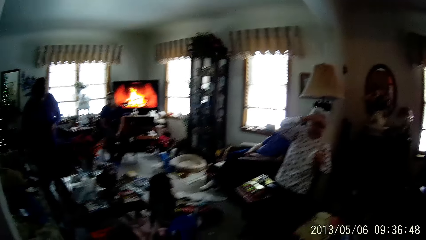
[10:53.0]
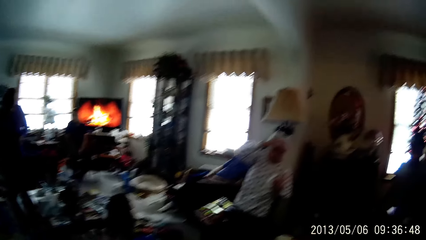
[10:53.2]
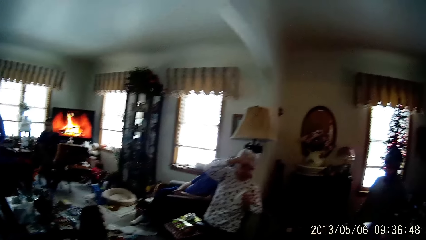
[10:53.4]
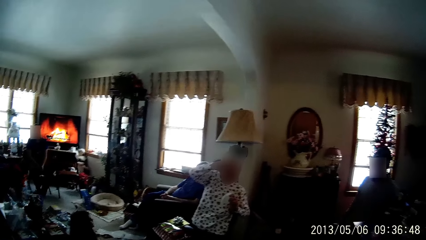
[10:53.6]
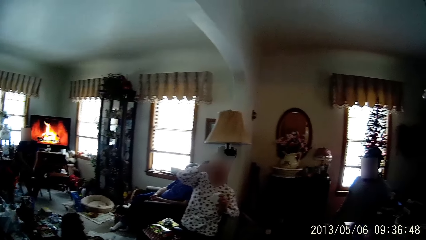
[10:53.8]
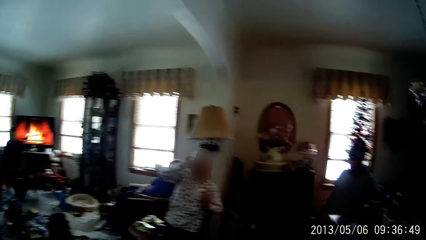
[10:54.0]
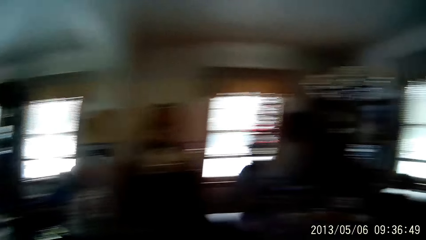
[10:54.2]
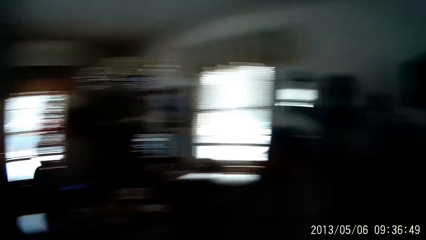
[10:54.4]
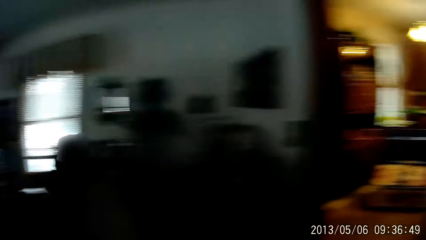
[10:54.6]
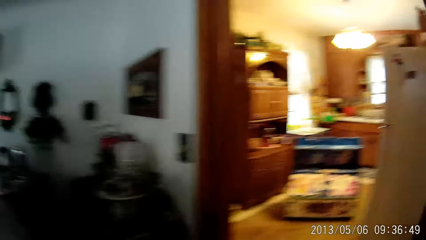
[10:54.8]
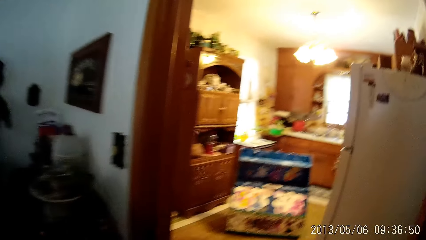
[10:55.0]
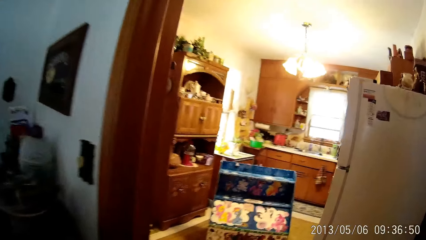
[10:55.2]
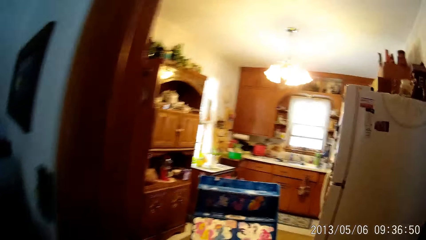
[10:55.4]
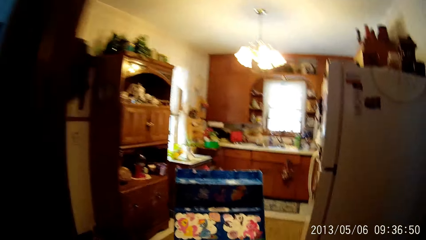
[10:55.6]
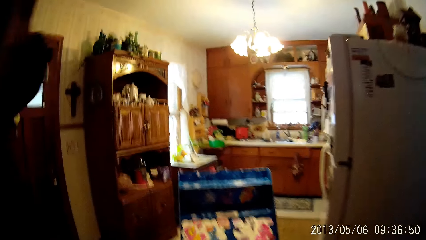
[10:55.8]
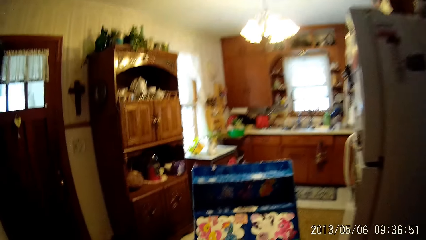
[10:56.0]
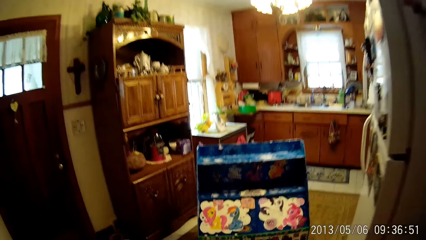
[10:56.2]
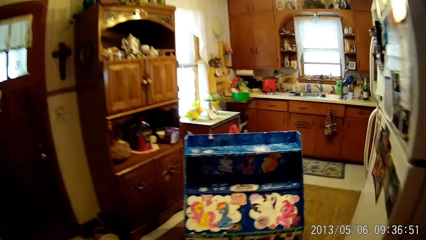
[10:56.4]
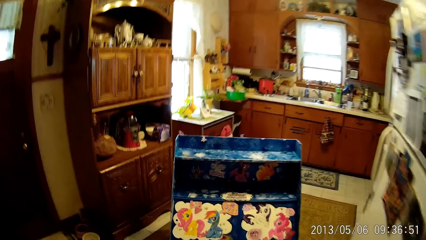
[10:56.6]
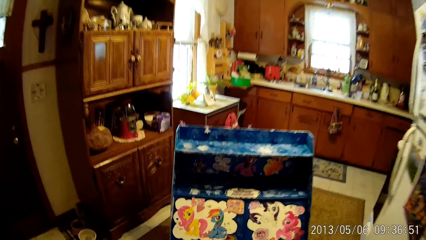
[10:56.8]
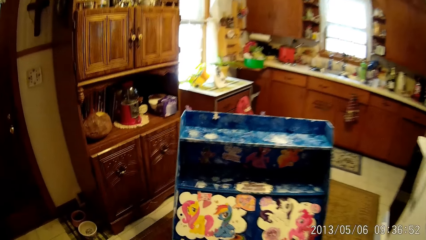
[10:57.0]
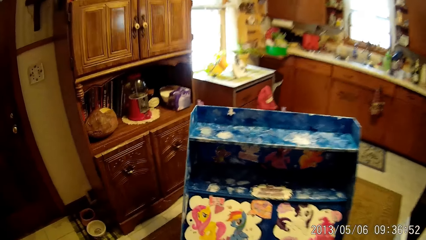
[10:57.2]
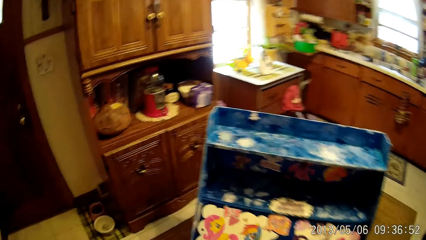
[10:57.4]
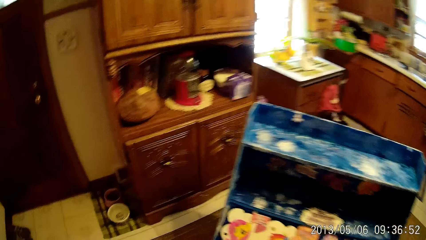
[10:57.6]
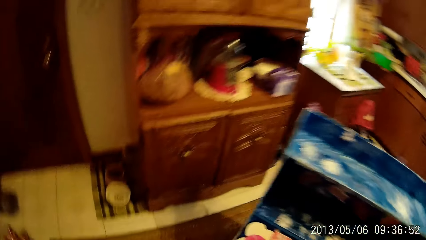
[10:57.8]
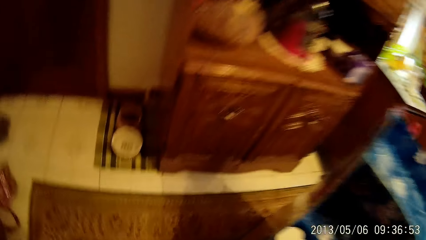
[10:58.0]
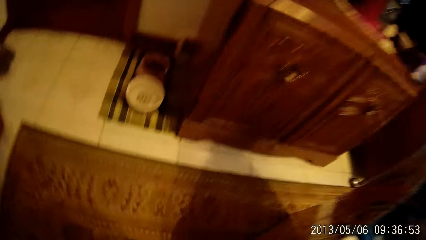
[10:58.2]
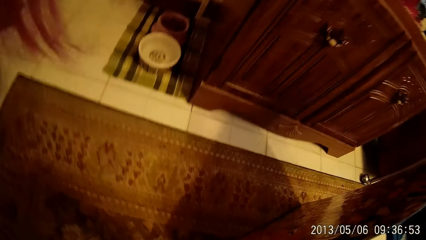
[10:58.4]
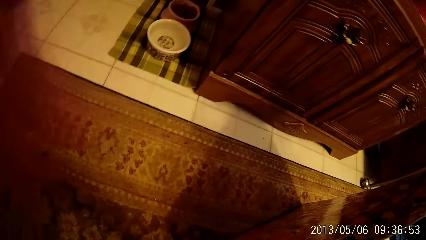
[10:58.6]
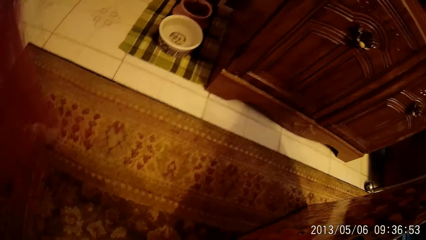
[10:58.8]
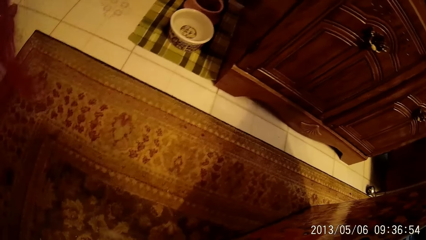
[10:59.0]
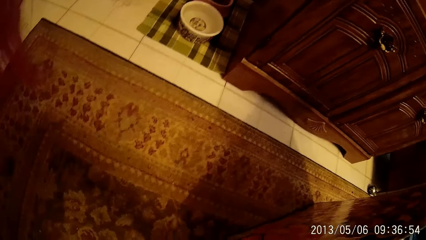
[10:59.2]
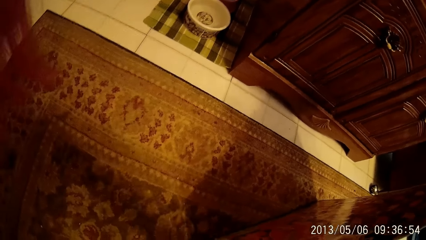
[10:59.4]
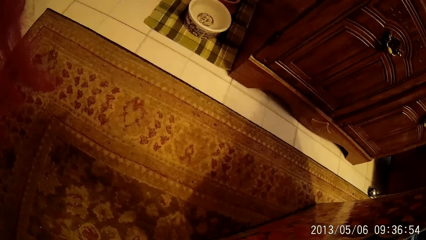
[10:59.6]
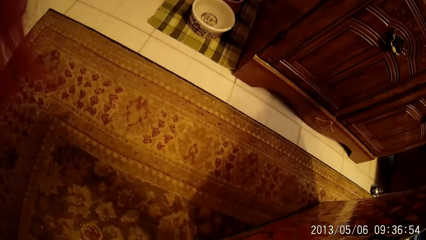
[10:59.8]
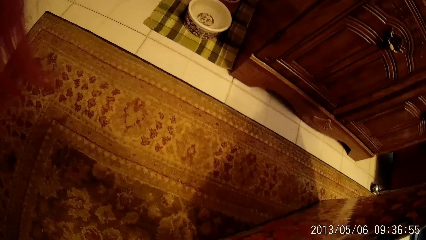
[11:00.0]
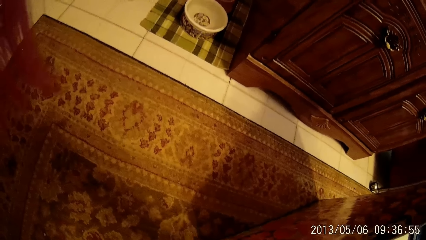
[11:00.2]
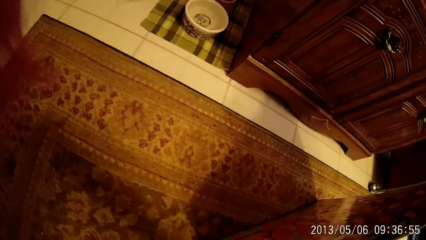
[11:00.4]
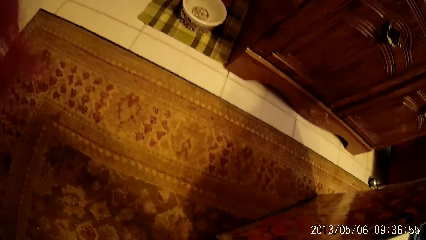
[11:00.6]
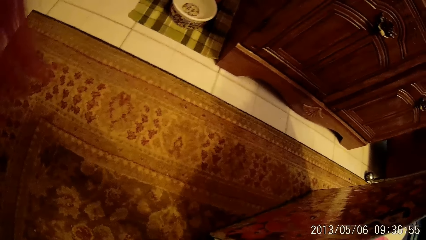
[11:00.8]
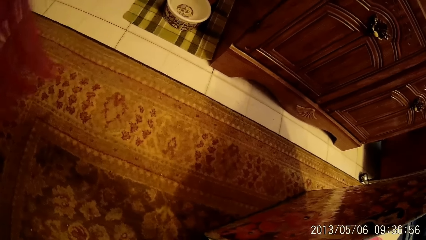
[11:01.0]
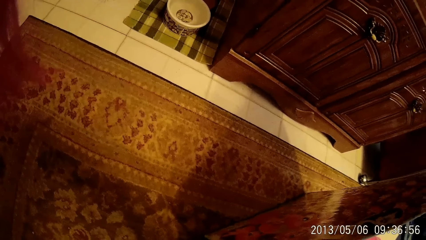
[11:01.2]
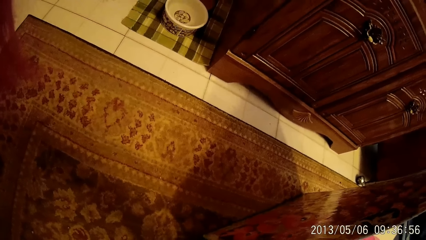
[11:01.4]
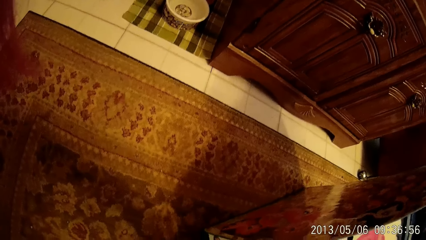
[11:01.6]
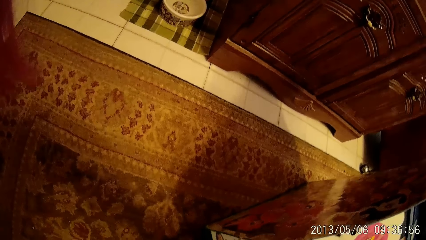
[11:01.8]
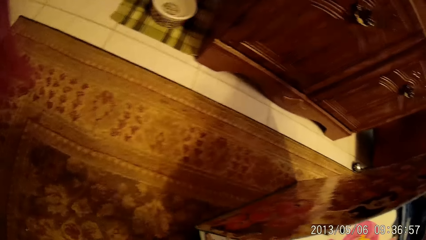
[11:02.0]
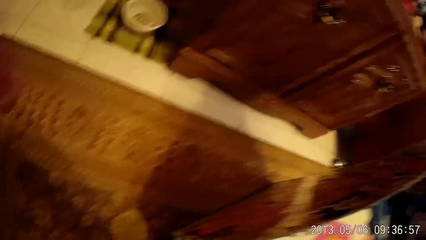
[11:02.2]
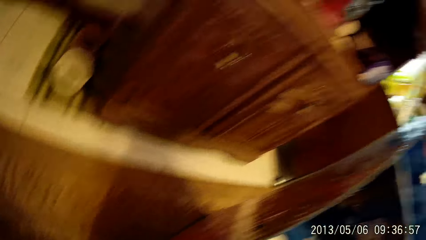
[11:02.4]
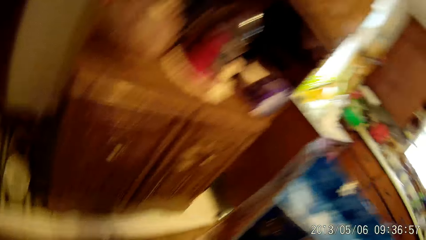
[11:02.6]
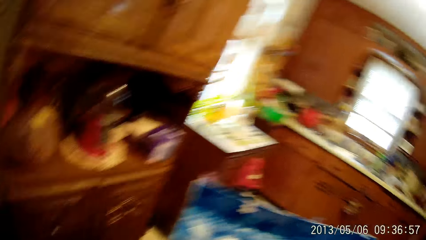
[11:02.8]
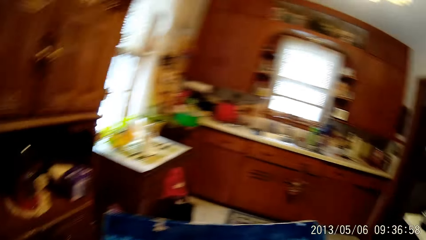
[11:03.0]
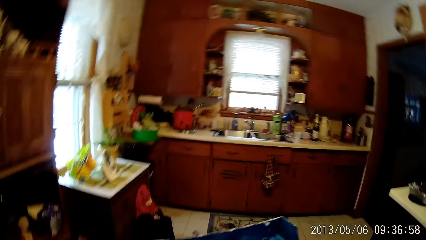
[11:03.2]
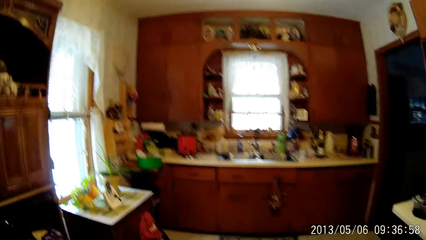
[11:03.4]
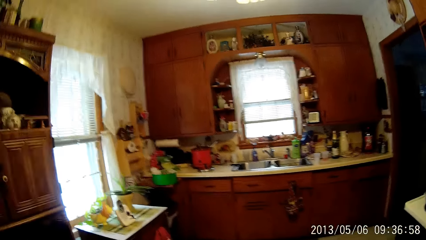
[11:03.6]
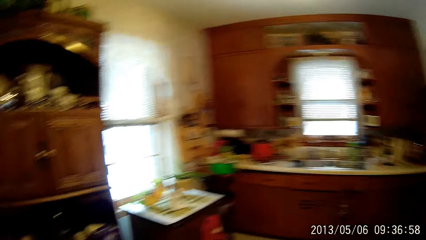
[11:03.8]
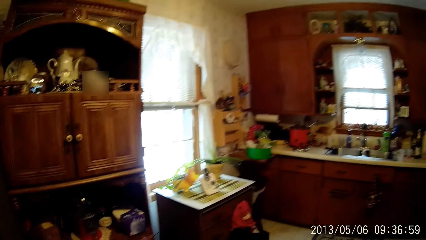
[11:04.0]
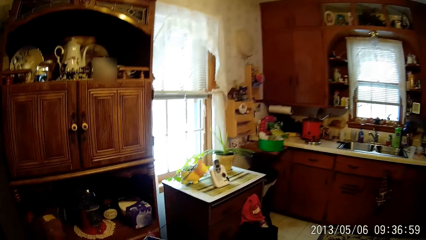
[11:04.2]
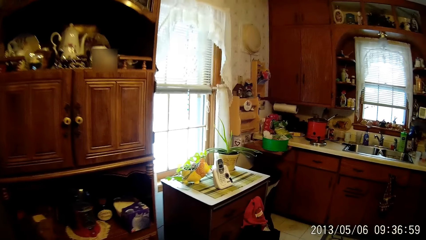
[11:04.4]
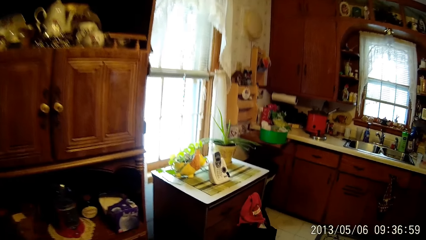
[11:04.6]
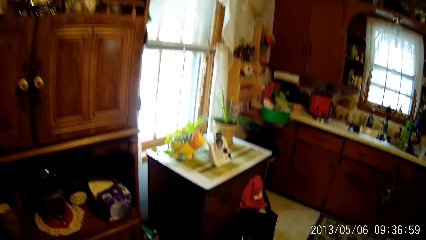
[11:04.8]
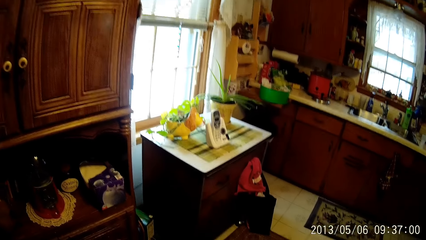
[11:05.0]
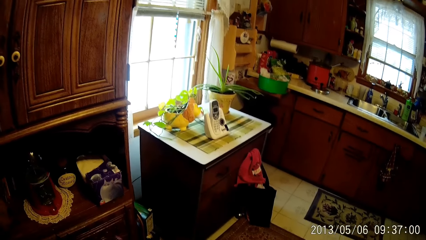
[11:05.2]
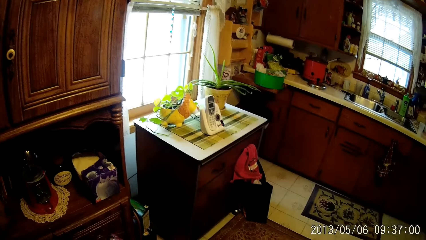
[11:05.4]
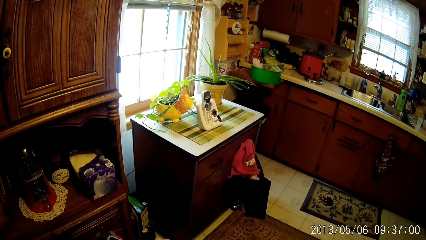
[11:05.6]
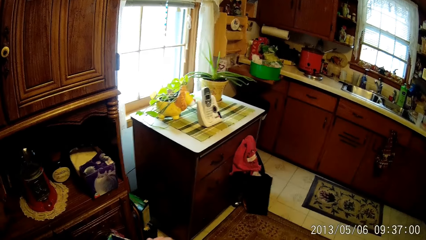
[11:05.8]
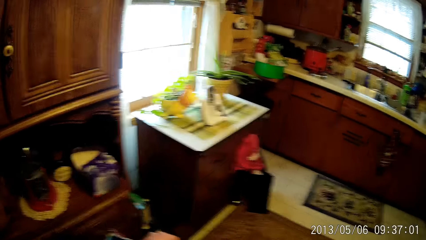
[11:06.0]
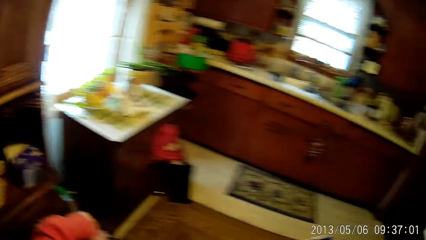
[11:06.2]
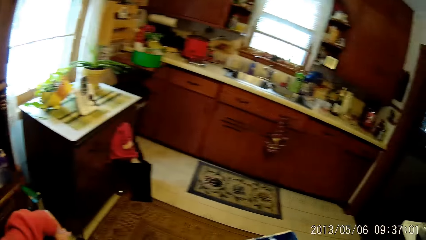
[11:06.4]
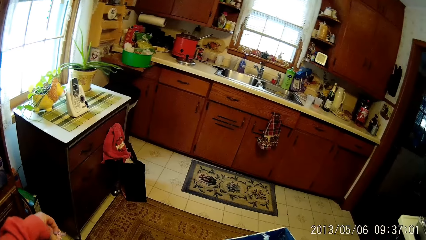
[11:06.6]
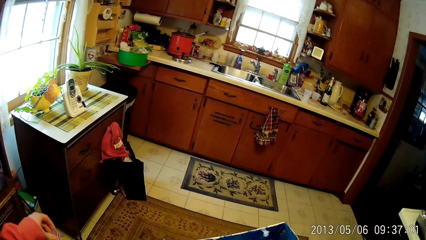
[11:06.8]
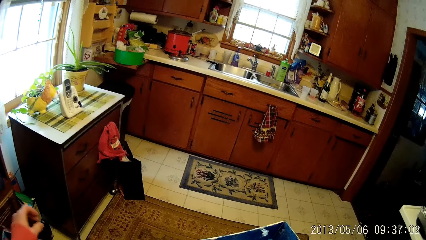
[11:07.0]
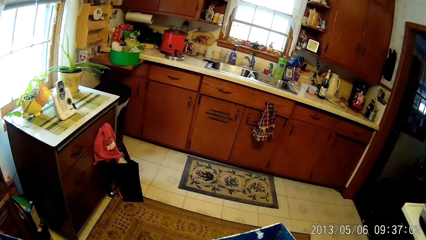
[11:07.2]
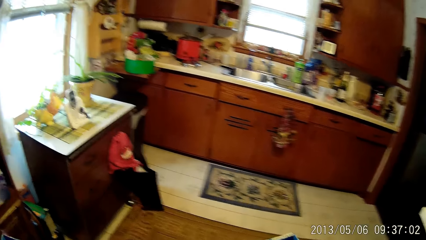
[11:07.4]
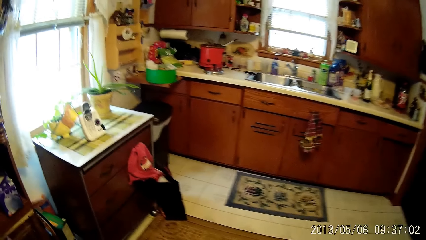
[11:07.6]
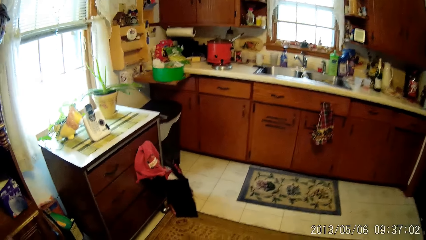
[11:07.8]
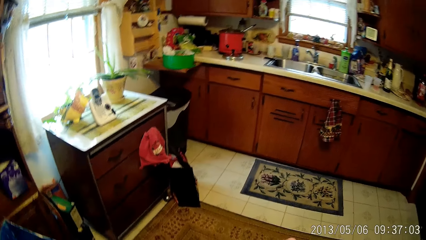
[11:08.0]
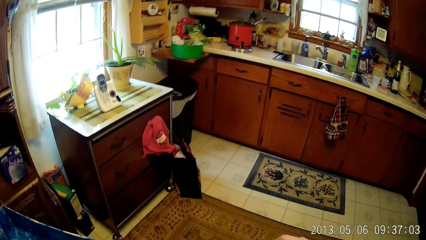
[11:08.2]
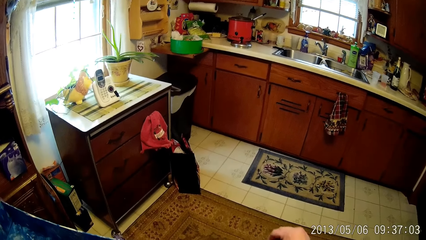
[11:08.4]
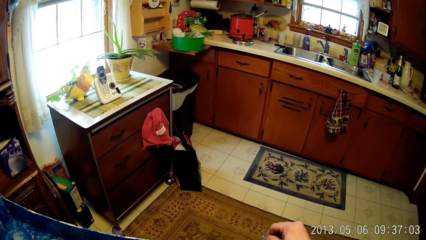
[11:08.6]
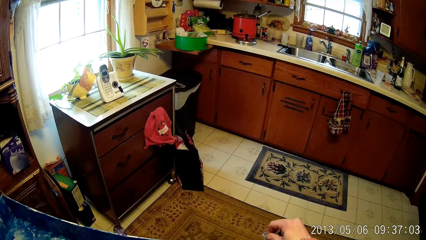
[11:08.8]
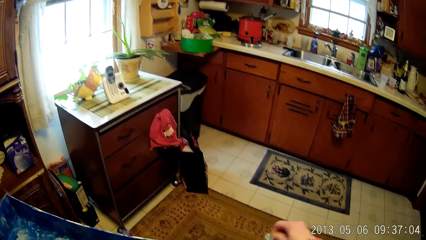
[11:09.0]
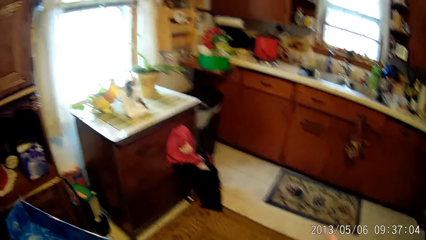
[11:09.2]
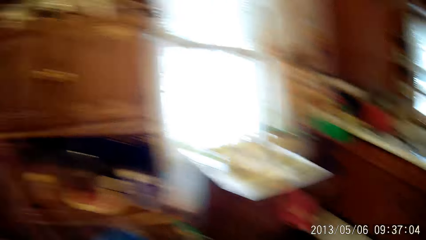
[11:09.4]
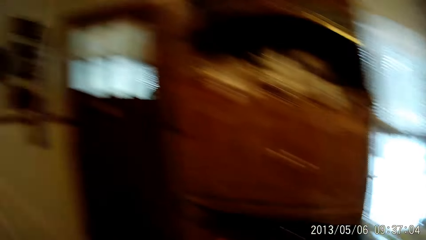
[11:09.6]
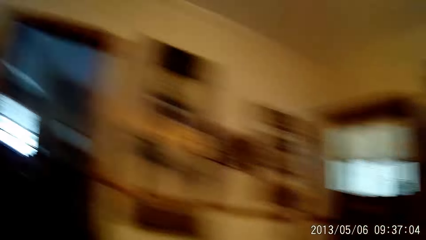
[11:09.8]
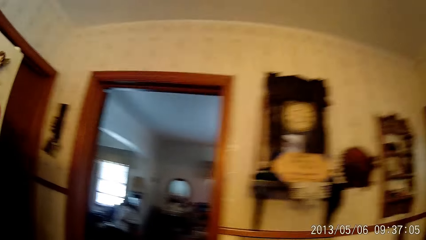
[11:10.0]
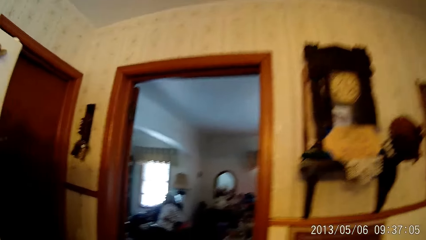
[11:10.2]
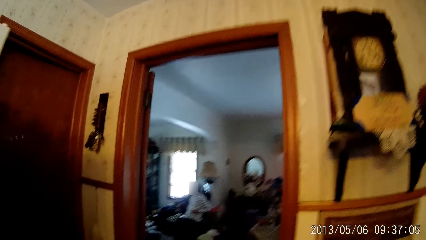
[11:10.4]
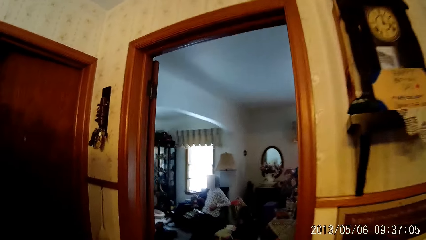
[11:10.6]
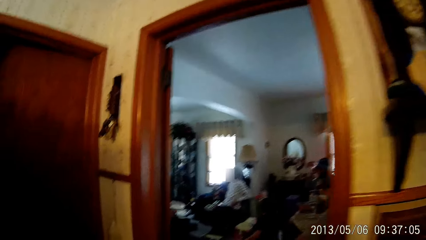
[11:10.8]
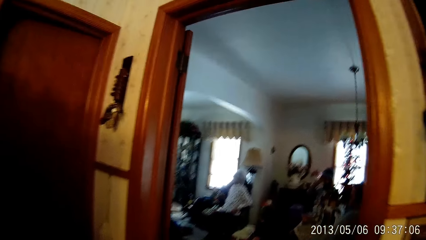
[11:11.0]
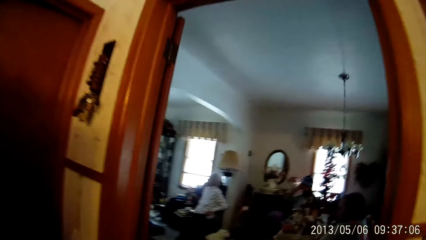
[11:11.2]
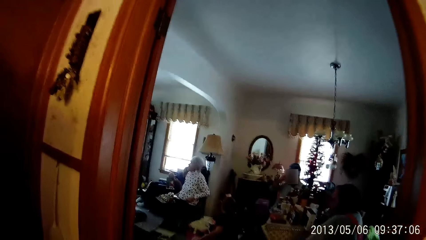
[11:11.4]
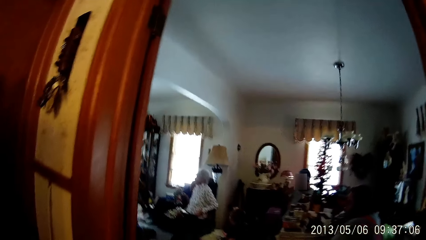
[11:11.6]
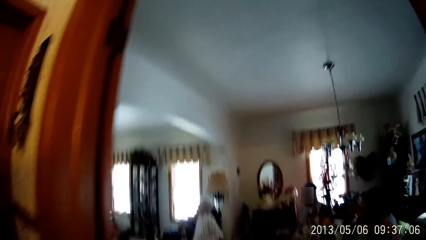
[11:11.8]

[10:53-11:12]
The camera wearer walks towards the mini shelf on the kitchen floor. He walks in the room. He bends down. He stands up. He touches the mini shelf with his left hand. He places down a card. He touches the mini shelf with his right hand. He walks to the living room.
